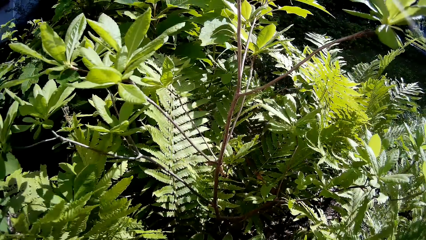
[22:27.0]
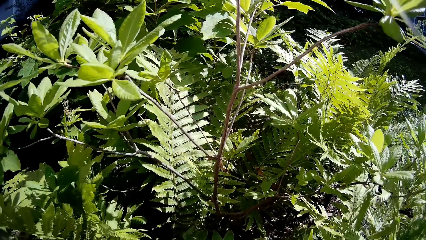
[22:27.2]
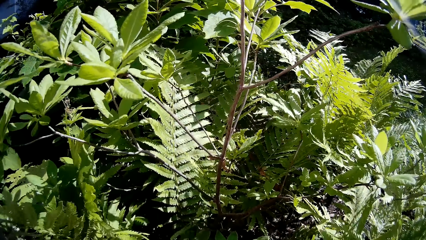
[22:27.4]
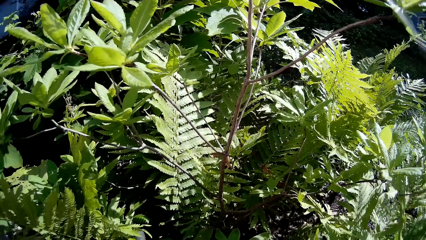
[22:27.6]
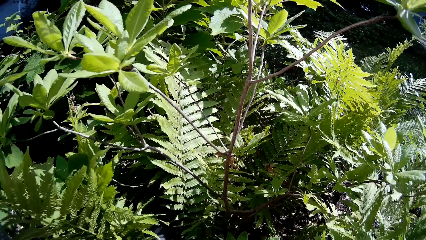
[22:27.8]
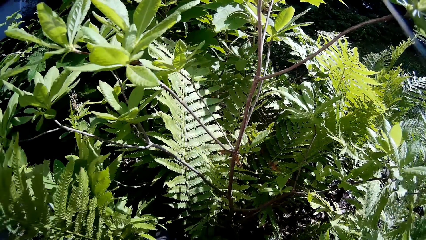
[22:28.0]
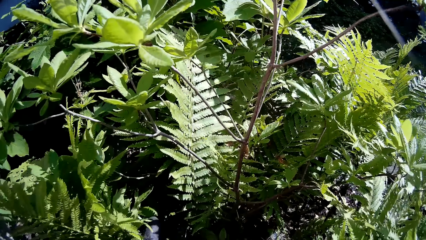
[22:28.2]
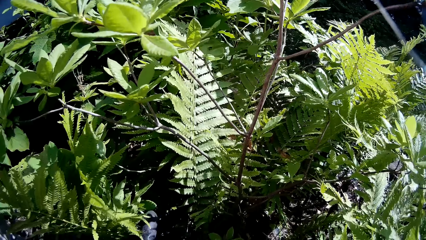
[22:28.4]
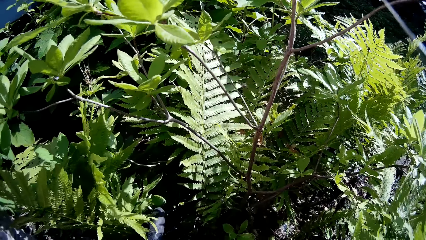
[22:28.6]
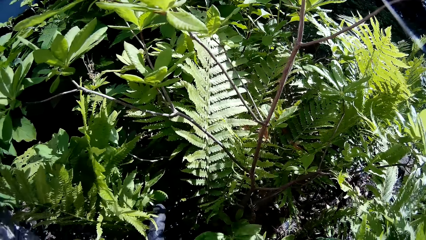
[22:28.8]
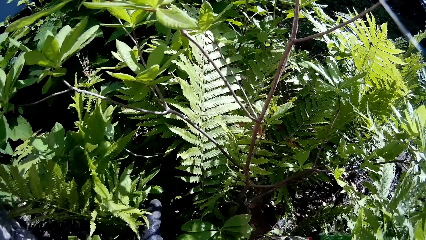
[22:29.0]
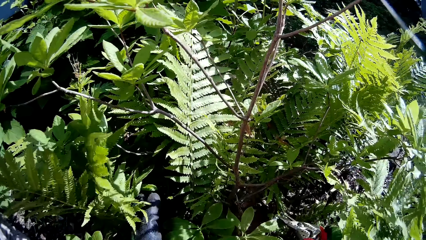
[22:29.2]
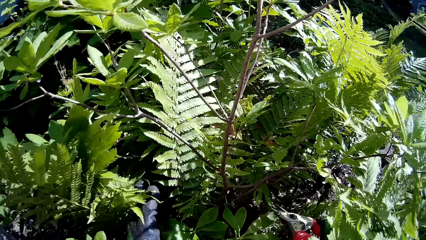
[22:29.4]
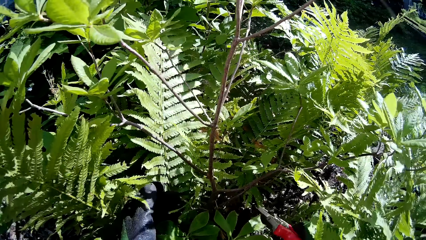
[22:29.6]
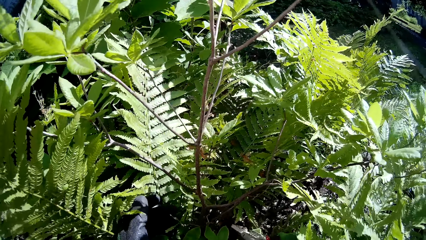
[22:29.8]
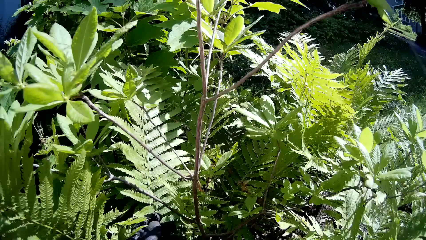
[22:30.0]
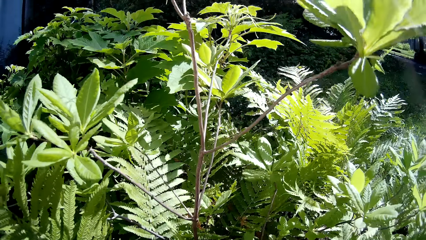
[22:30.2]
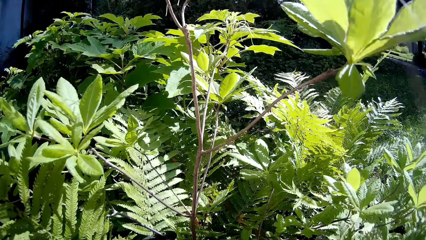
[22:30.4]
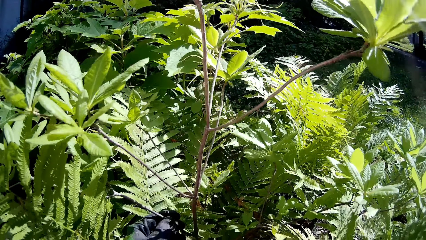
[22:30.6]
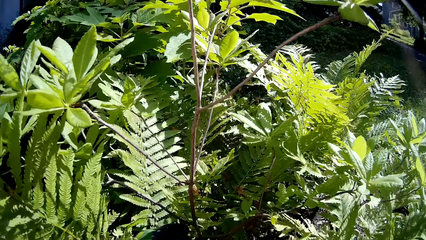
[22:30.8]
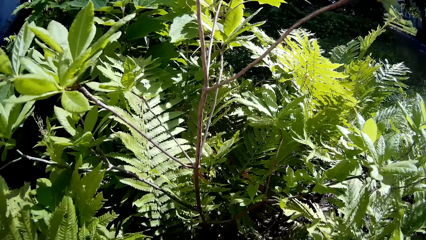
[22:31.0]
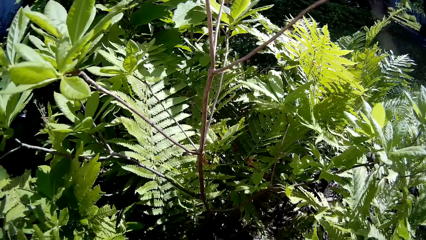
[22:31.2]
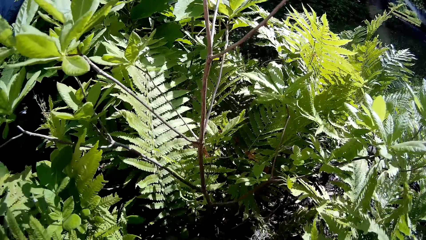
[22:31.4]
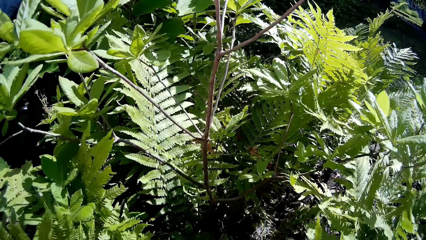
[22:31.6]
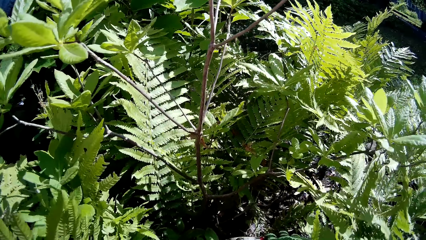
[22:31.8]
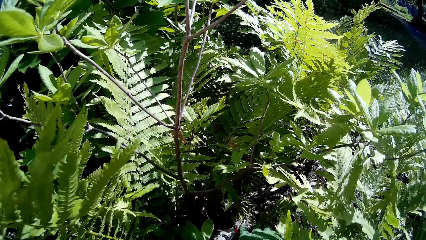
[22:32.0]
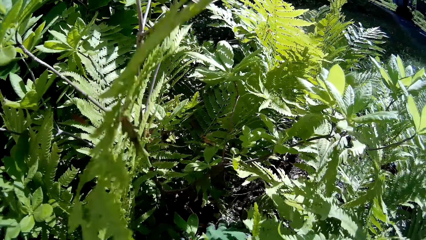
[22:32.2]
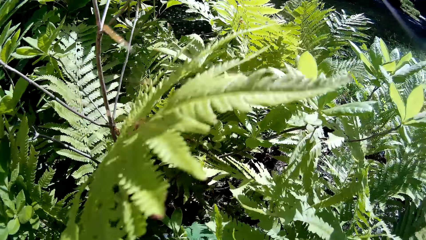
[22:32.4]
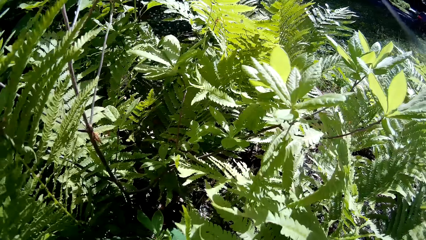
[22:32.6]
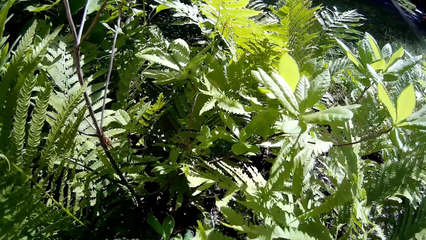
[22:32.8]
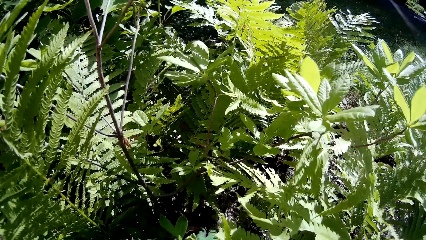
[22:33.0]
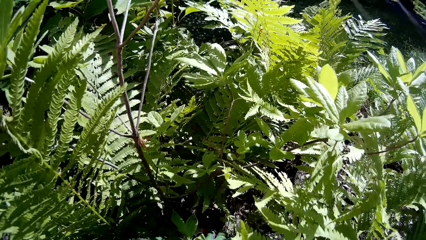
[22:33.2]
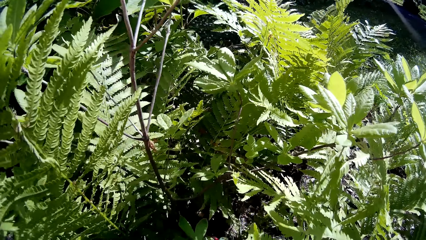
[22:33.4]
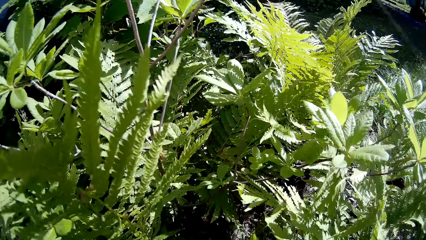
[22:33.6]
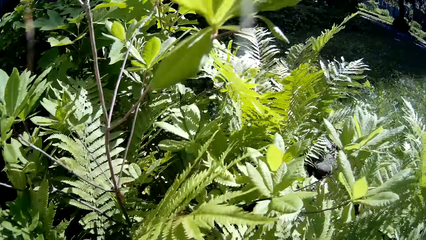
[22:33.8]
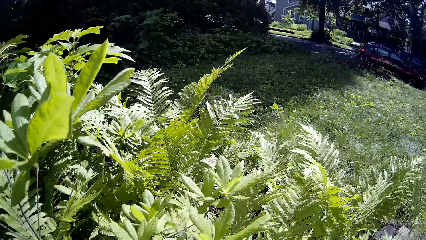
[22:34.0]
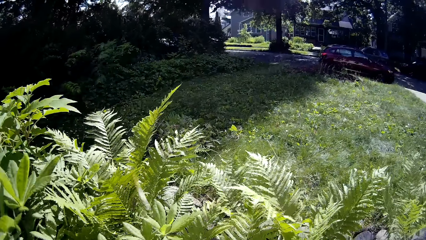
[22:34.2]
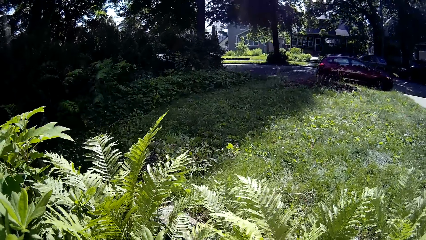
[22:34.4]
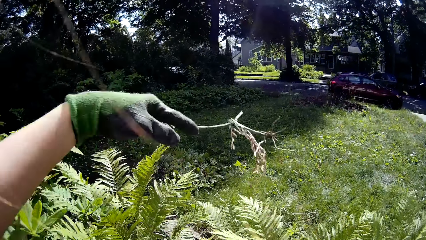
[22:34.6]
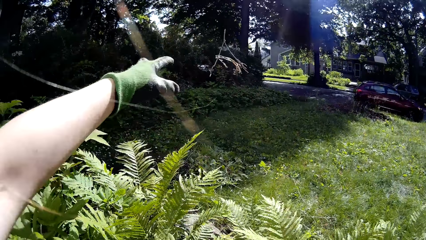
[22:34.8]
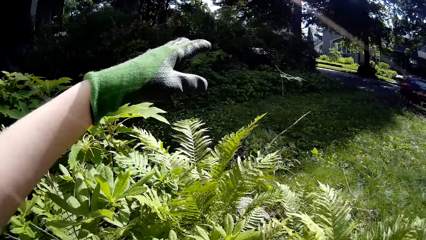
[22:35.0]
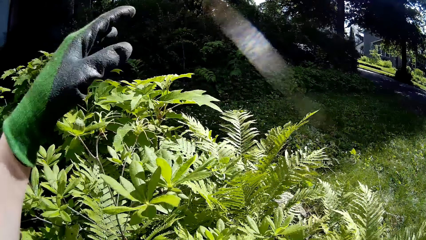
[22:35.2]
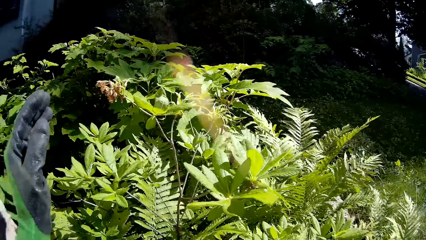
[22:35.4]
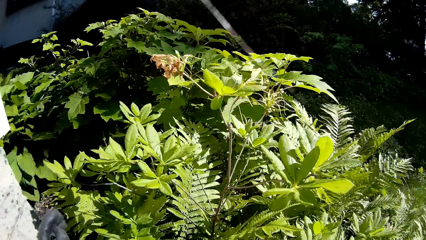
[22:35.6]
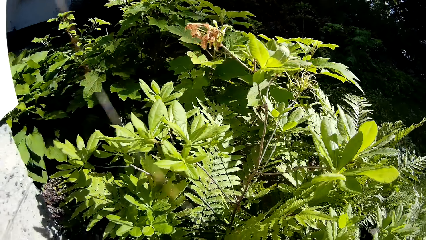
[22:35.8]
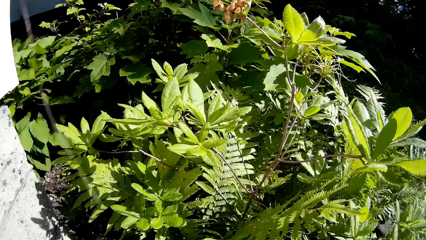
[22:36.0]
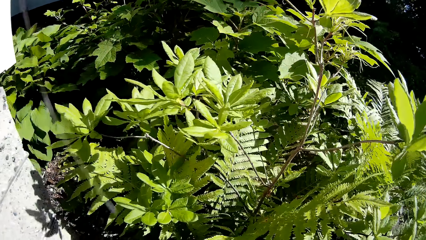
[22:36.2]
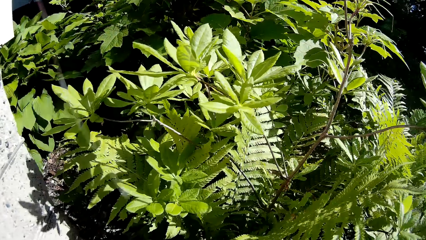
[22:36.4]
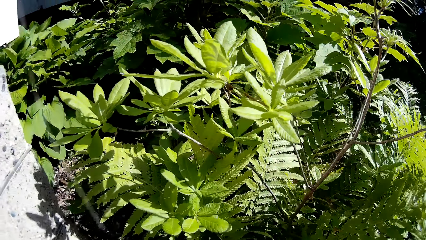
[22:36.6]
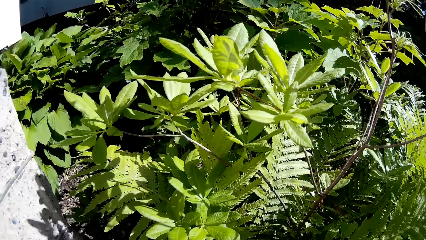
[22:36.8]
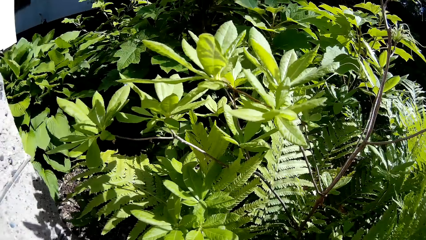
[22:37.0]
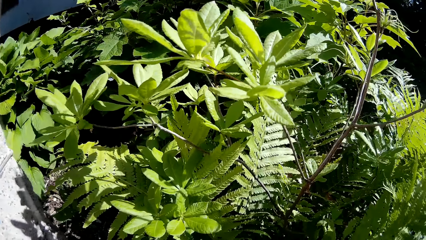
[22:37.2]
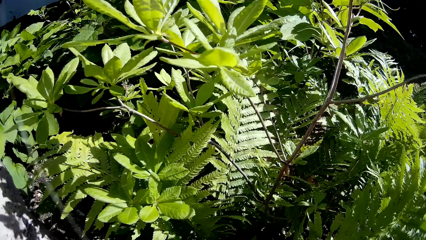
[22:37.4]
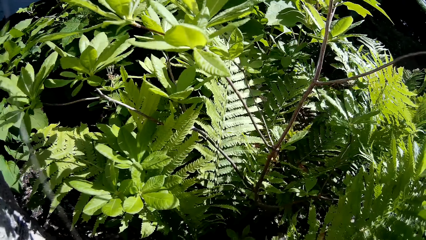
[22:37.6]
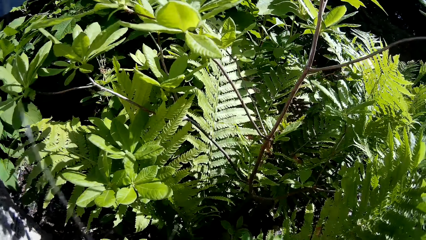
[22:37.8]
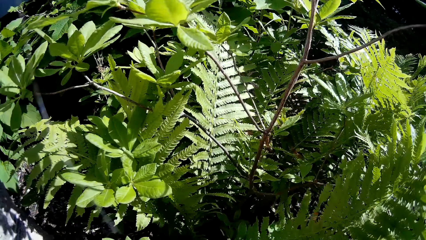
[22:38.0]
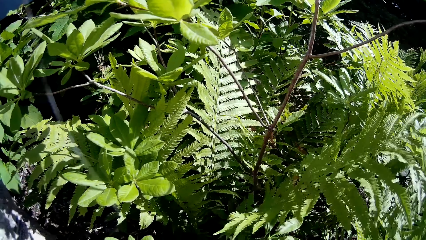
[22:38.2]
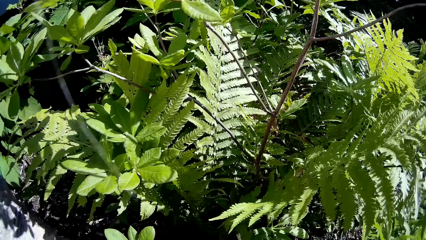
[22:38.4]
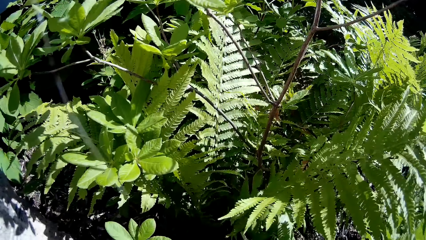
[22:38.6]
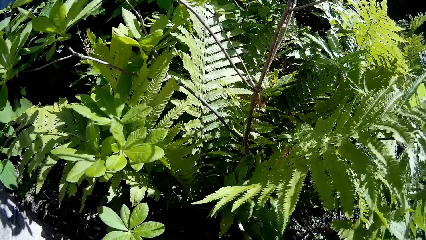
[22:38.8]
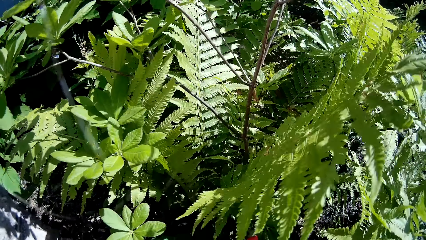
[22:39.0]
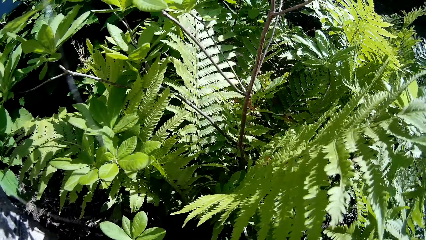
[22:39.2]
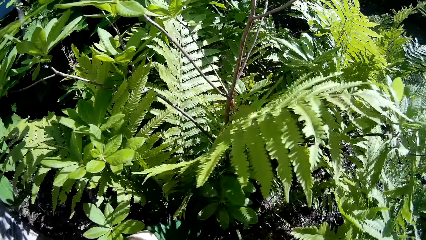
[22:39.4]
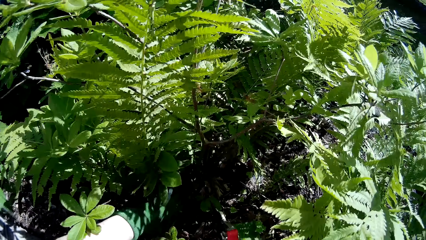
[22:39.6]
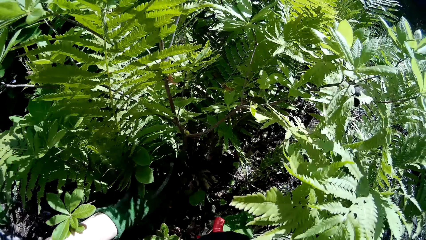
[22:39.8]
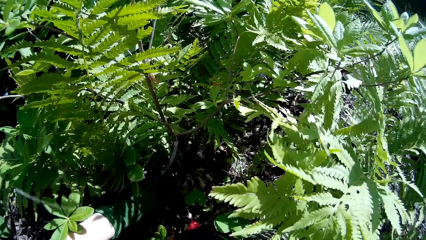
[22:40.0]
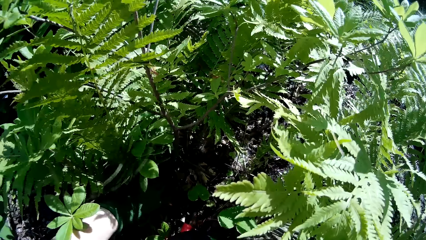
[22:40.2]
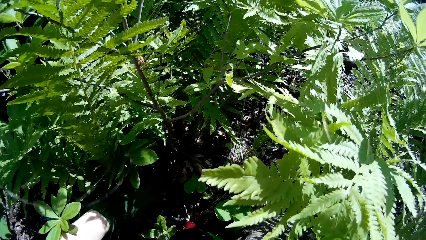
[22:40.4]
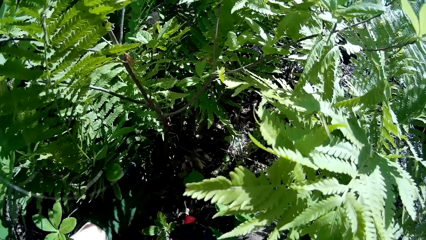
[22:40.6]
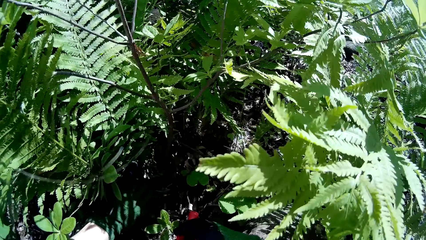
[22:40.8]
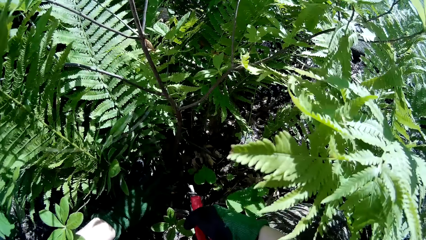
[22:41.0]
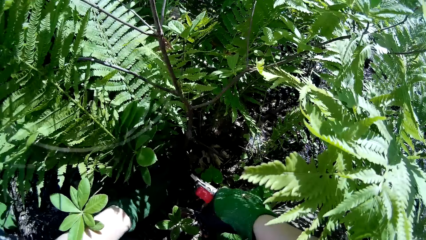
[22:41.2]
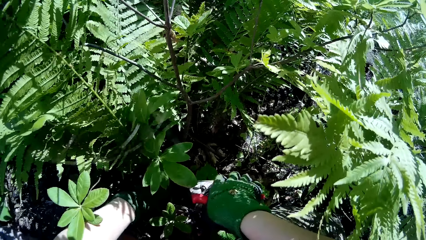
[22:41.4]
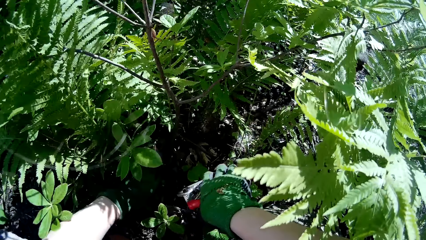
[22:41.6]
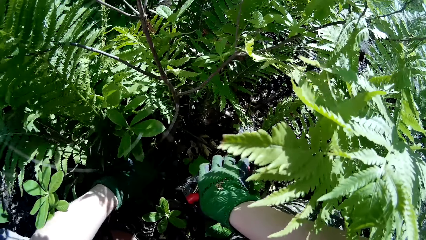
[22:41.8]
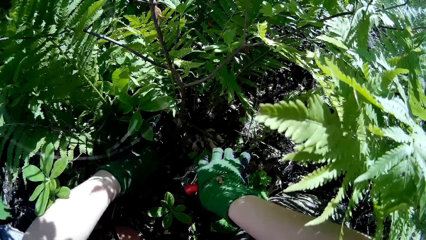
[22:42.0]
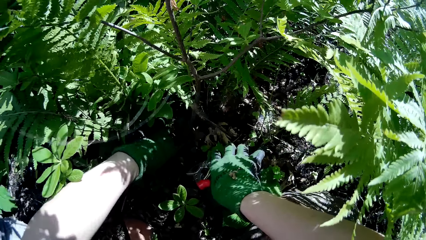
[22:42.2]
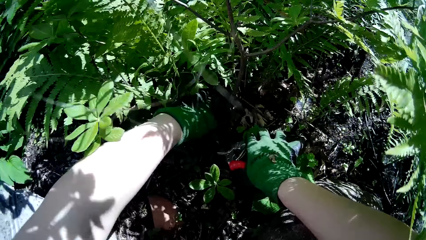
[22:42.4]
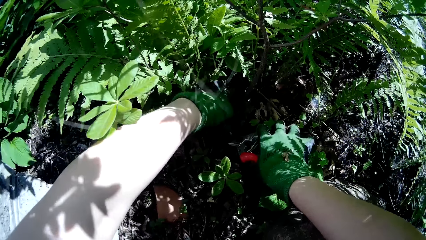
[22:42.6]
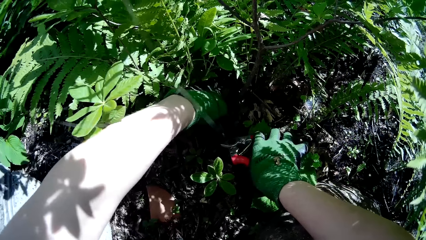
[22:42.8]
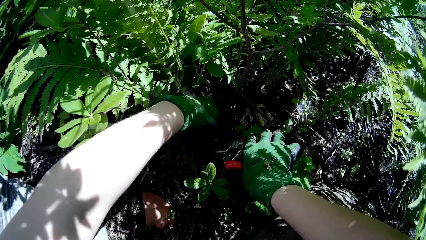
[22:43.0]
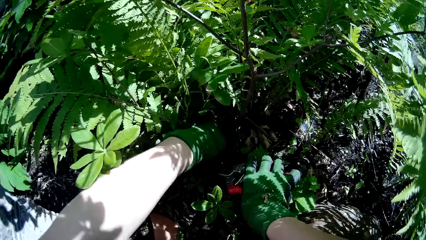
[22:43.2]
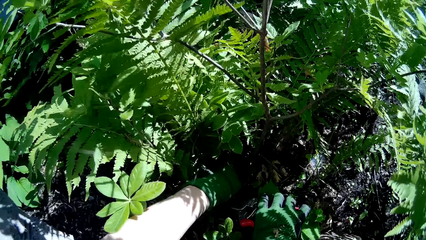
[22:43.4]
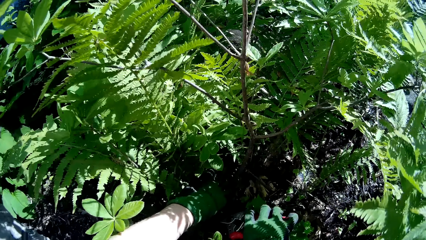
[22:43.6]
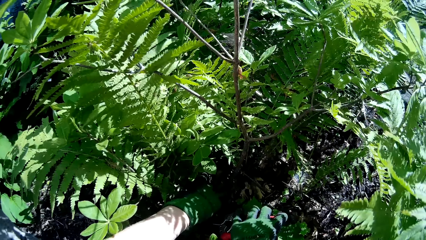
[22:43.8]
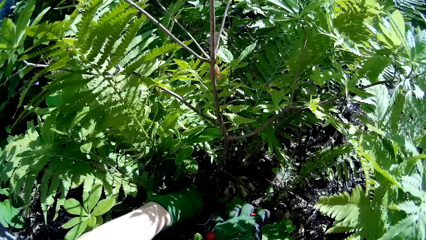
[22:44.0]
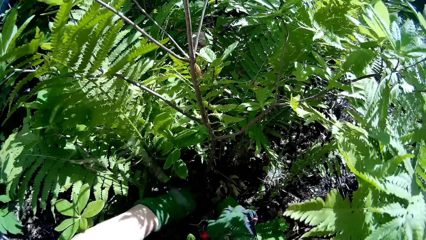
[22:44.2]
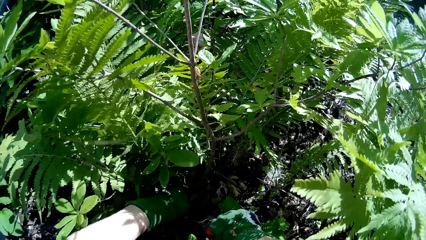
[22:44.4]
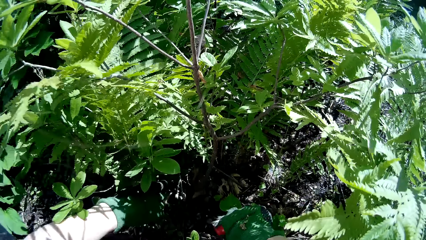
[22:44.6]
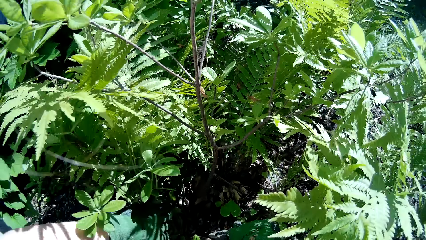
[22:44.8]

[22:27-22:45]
The camera wearer throws weed to the ground with her left hand. She holds the fern plant with her left hand. She cuts the fern plant with the pruner in her right hand.
